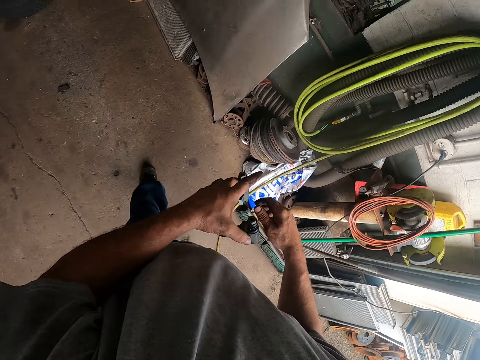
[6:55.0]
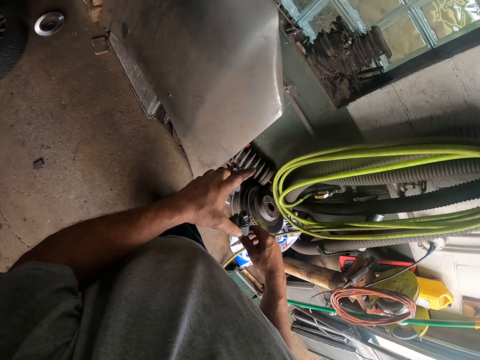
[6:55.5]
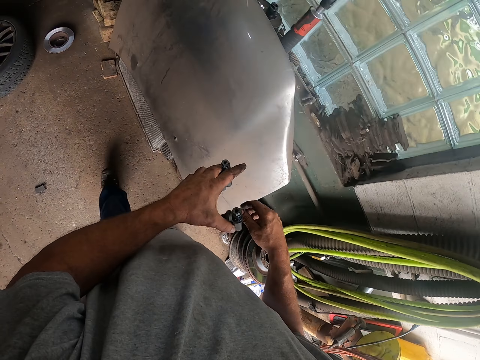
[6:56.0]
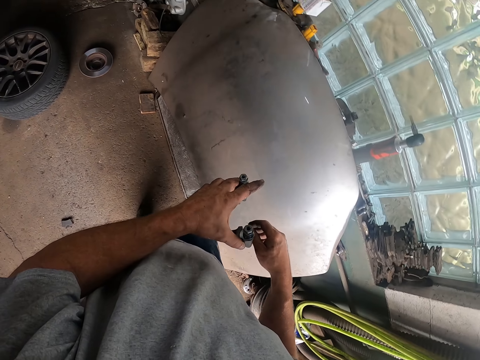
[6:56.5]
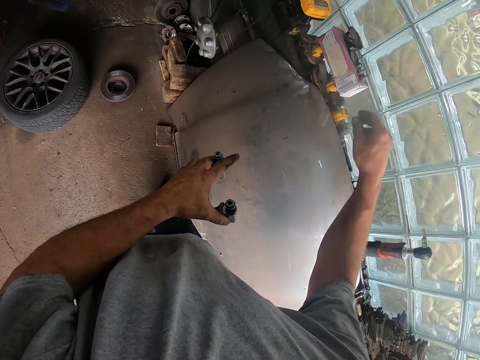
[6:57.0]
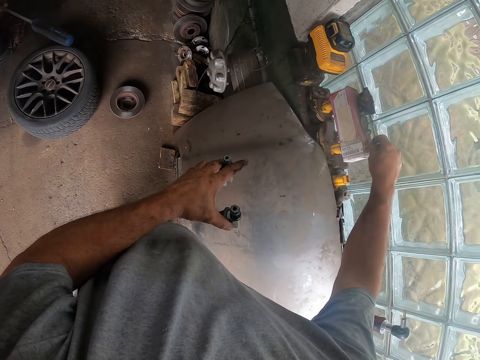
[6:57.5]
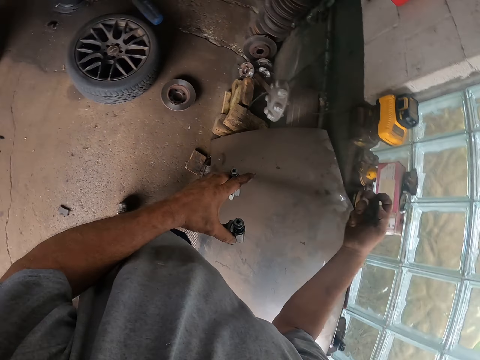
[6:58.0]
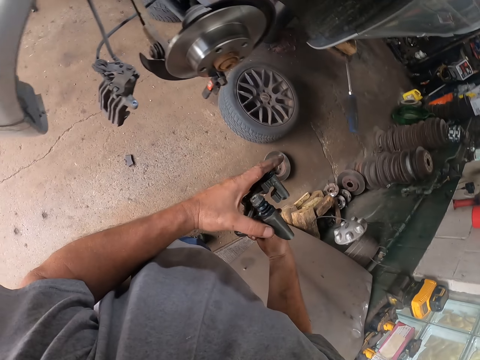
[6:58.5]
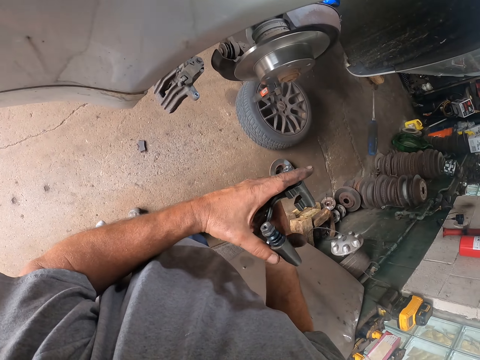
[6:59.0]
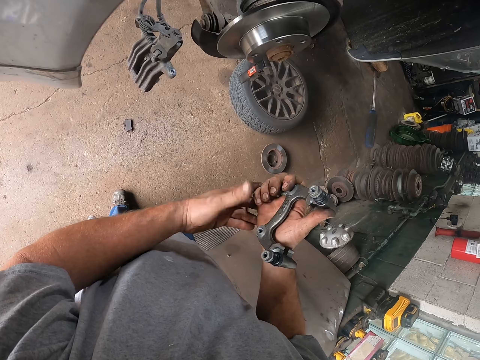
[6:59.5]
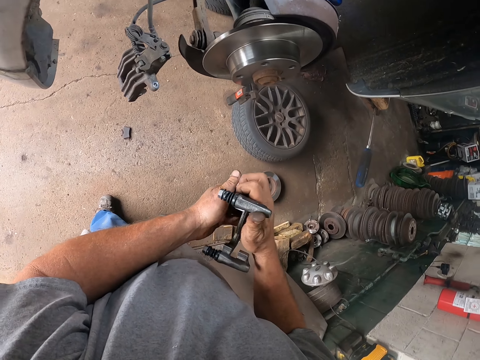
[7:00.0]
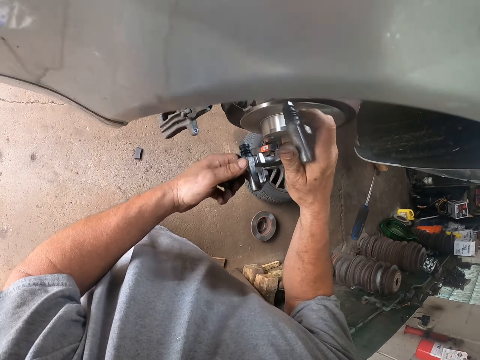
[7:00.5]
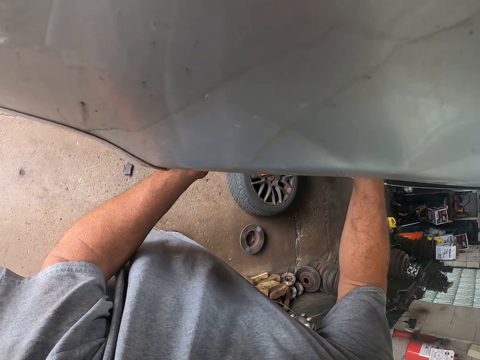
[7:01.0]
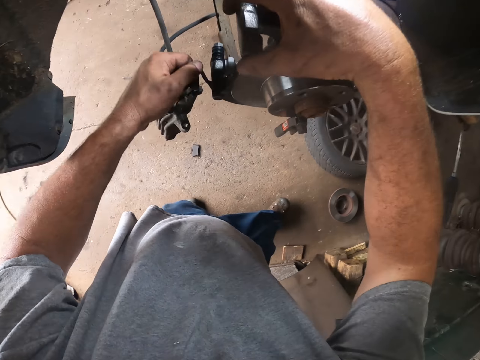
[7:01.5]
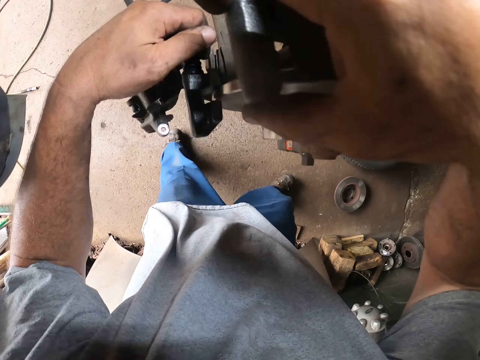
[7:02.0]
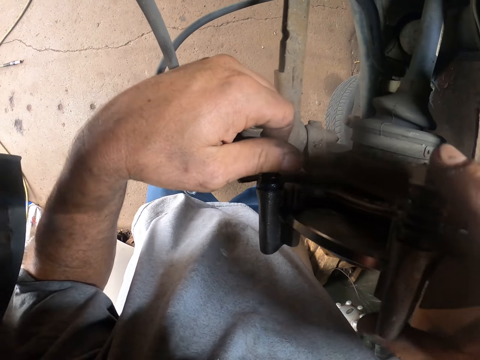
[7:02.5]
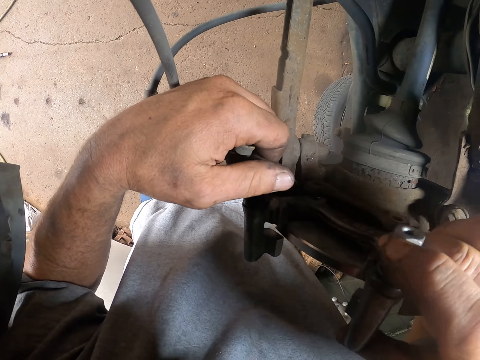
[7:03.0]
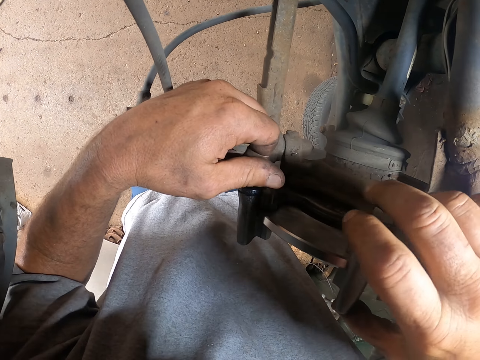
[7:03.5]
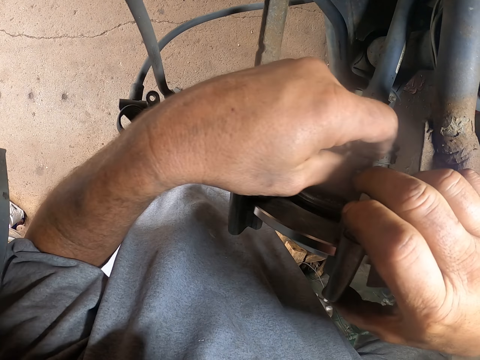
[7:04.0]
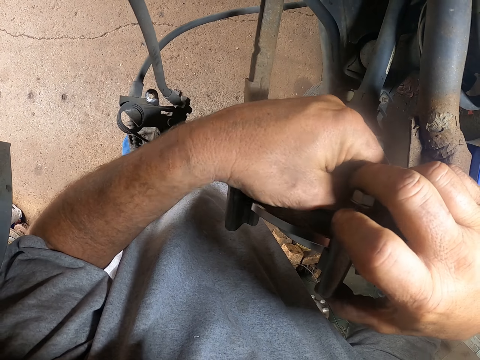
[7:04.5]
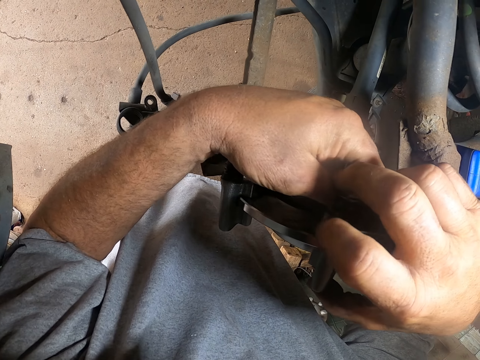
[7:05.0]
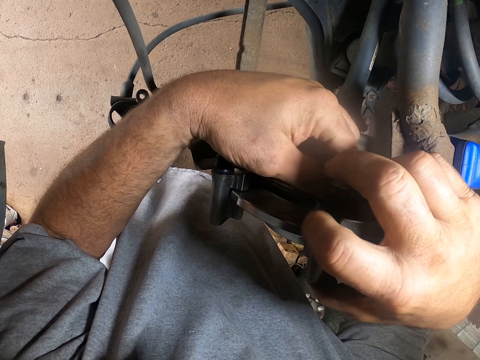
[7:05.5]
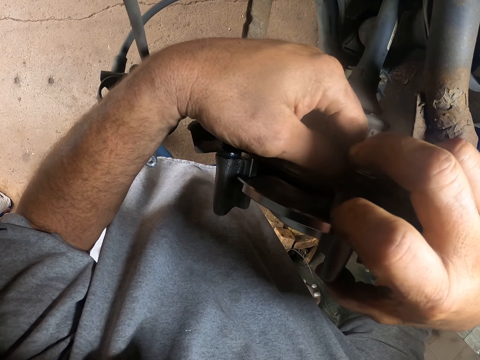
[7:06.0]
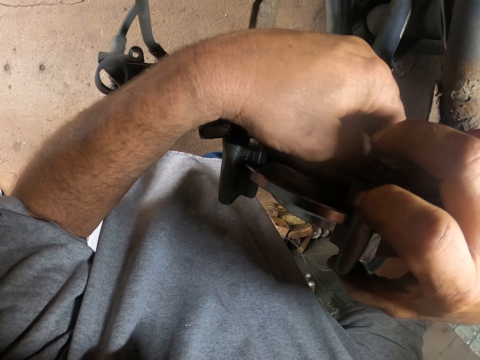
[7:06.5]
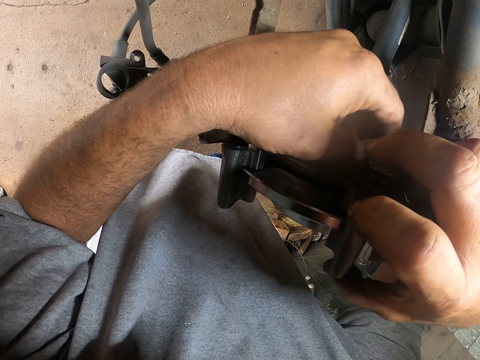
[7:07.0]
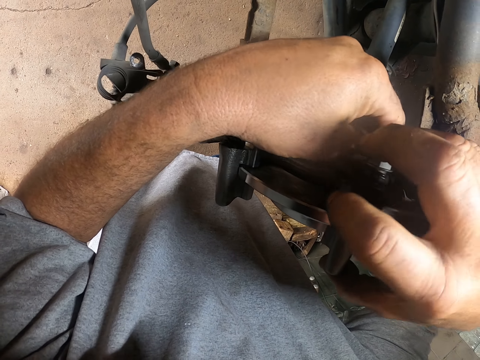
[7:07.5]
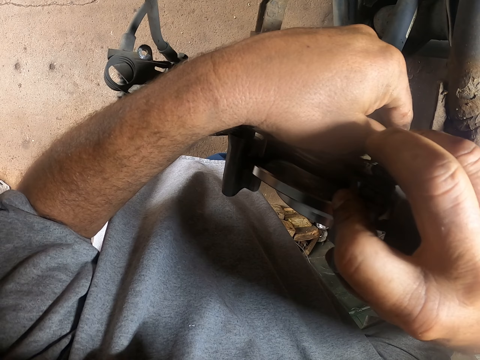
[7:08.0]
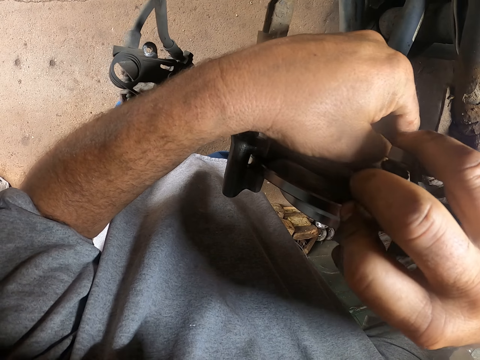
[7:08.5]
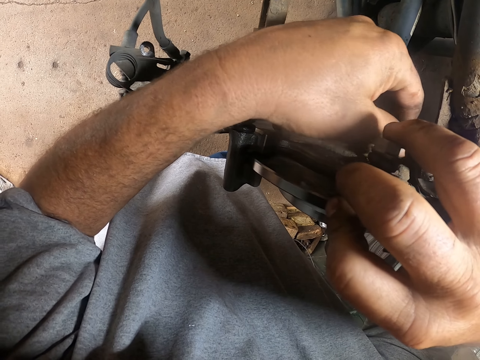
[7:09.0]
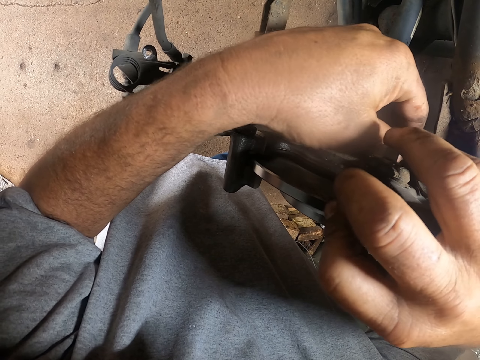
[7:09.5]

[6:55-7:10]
The camera wearer takes the nuts on the box. They attach the brake code on the rotor. They adjust the nuts of the brake code.

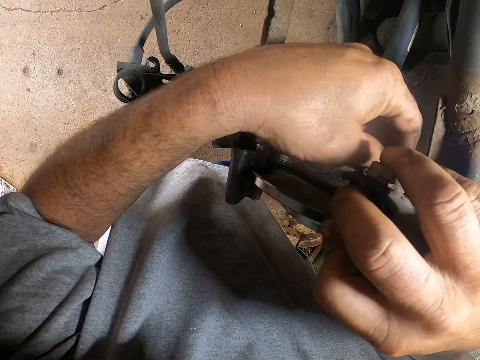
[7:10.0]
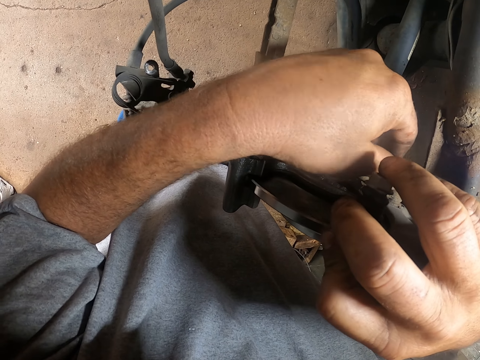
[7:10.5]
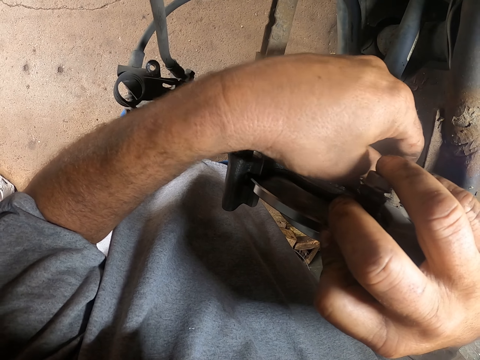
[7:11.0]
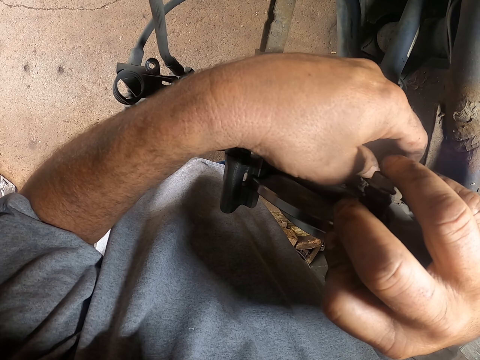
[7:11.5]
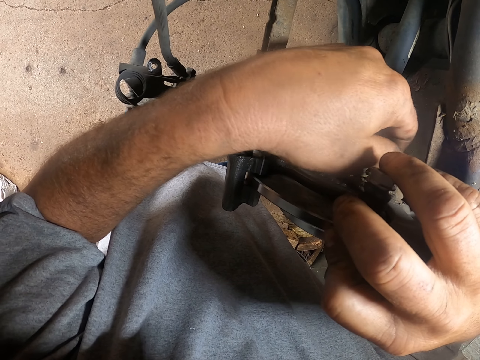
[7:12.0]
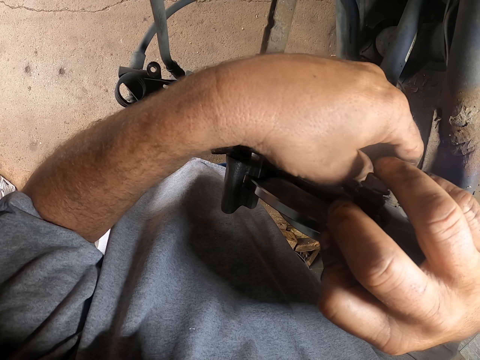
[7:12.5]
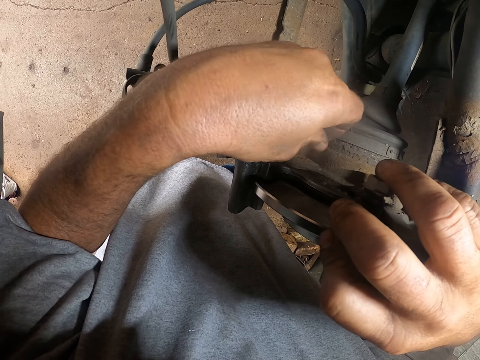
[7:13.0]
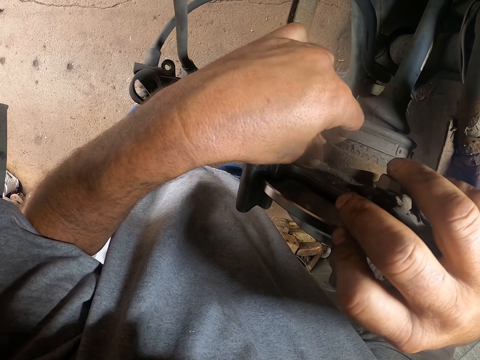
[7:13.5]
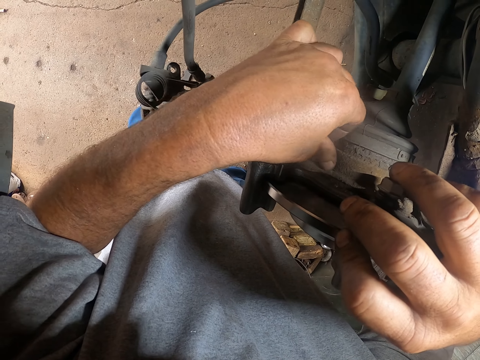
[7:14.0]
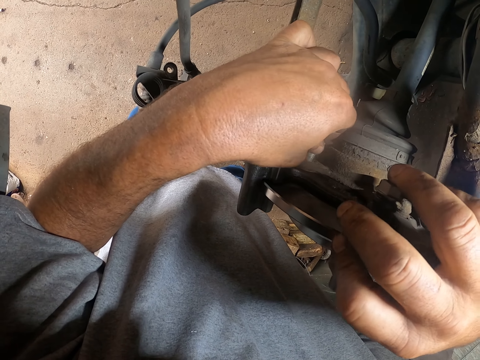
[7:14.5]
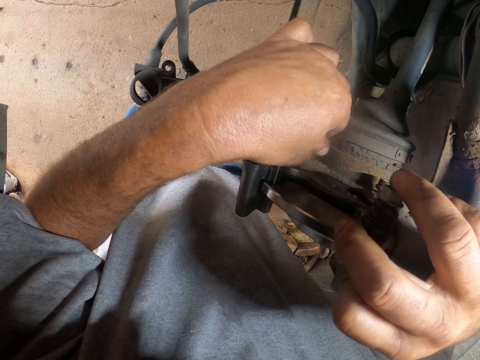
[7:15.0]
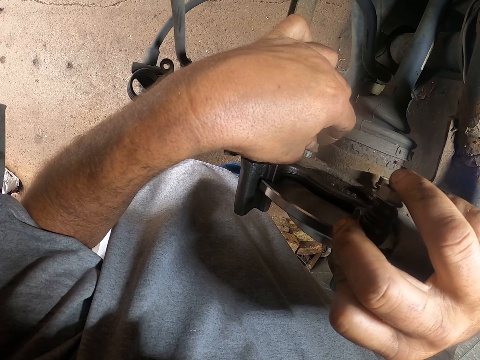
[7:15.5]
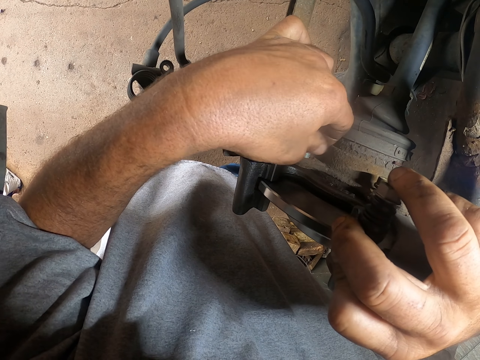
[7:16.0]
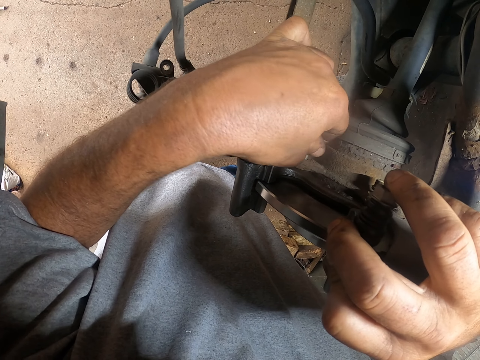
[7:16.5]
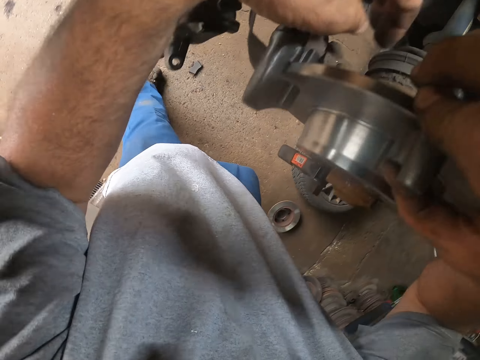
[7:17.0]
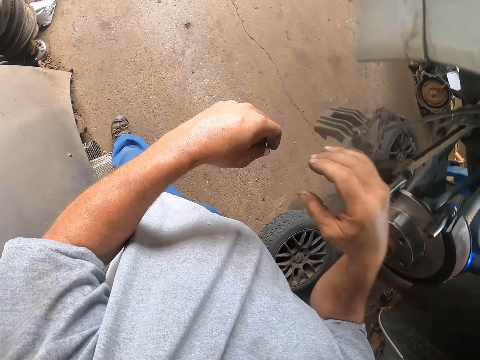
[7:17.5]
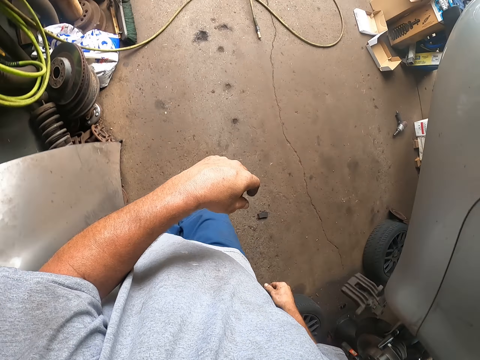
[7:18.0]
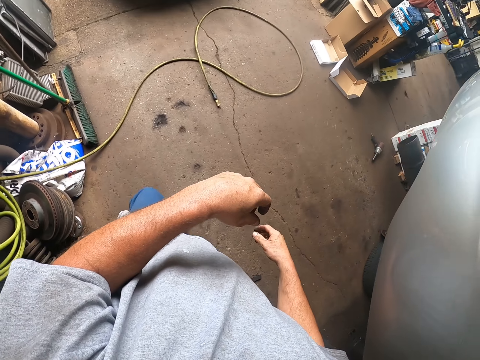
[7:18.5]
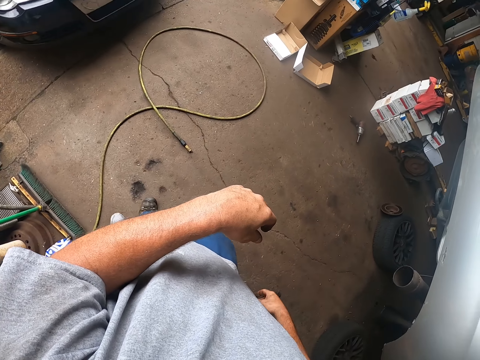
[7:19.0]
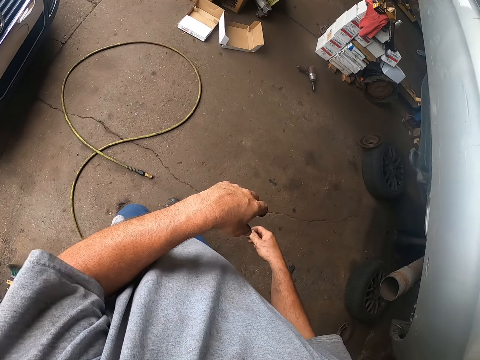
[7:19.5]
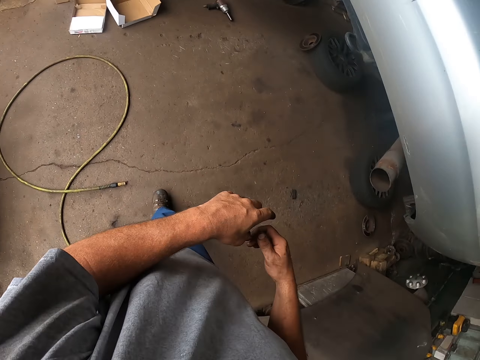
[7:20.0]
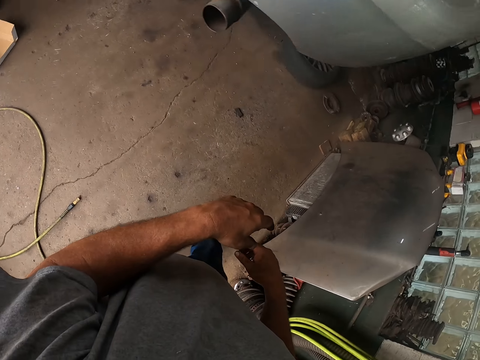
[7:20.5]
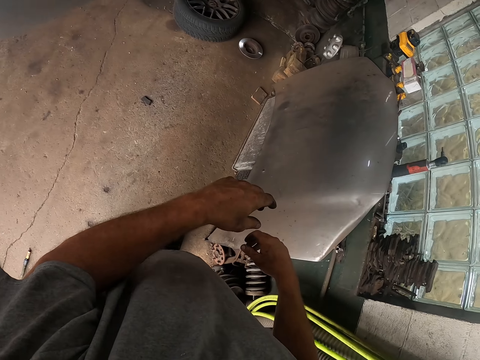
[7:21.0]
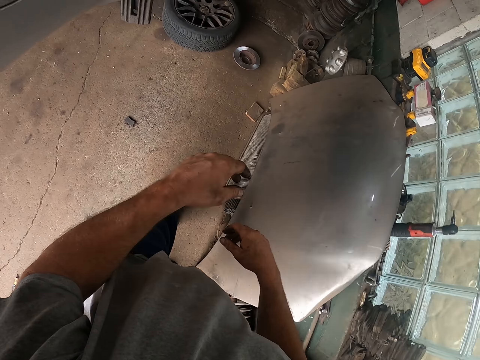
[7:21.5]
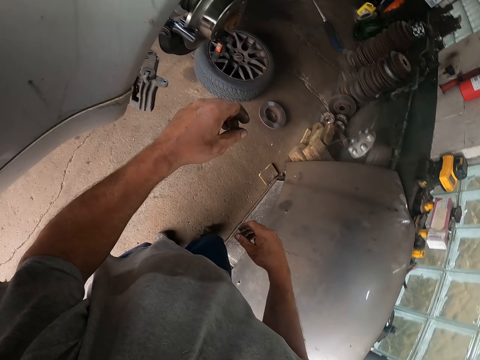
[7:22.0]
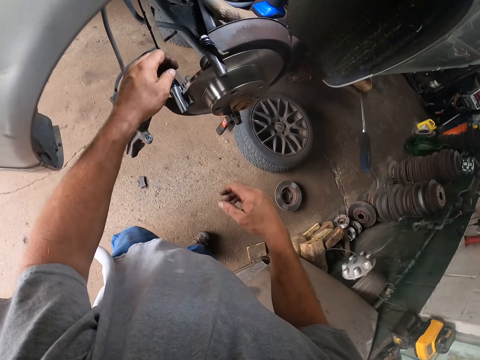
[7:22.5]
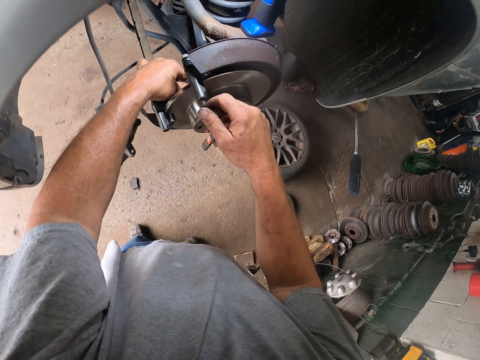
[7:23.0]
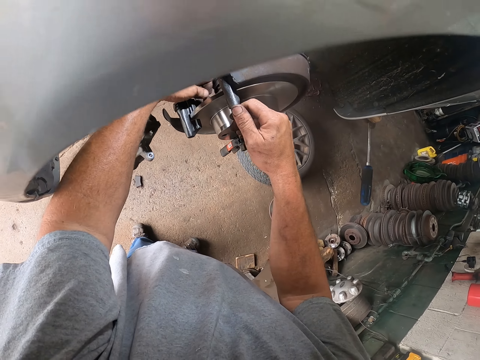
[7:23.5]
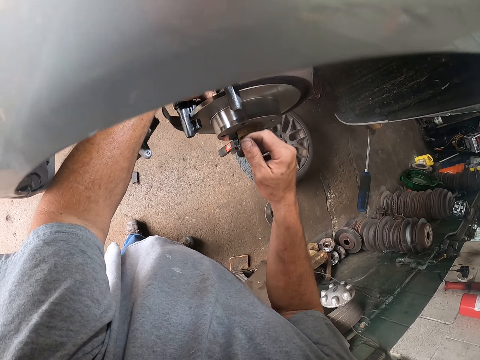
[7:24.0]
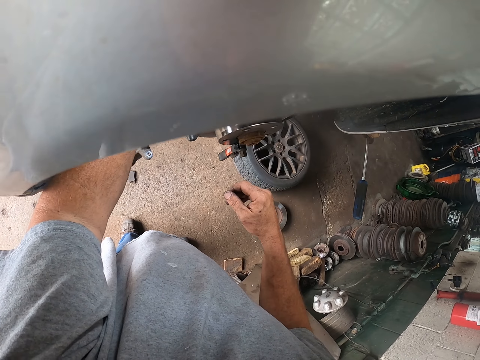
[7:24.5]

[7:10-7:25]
The camera wearer walks around the garage. They turn around and walk toward the car. They adjust the nuts of the brake code. They fix the spare part on the car.
